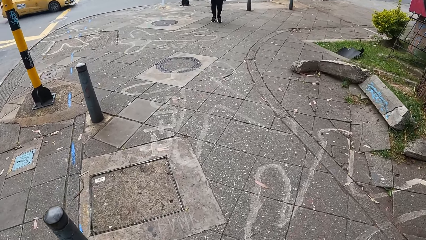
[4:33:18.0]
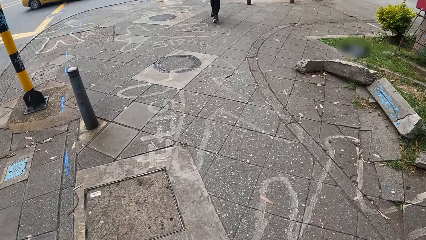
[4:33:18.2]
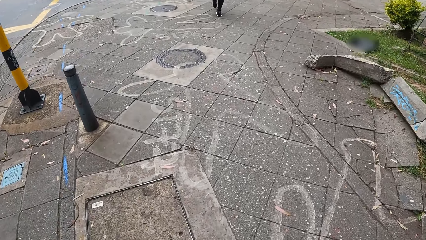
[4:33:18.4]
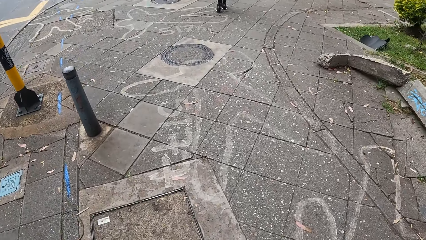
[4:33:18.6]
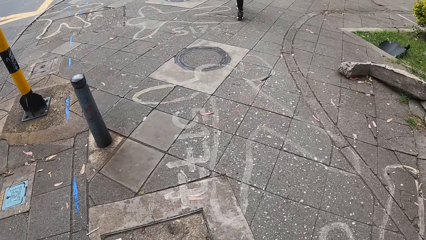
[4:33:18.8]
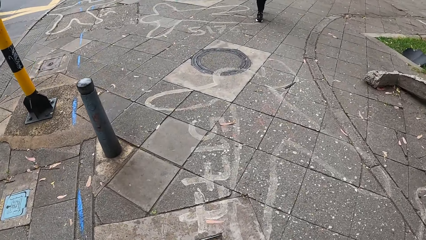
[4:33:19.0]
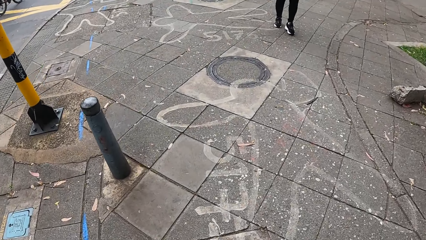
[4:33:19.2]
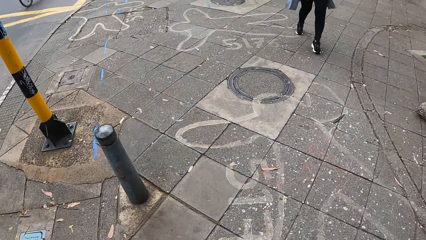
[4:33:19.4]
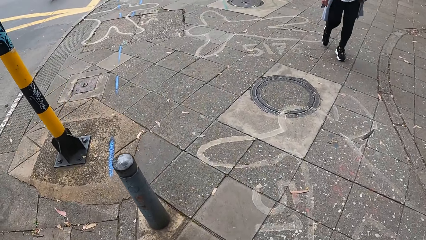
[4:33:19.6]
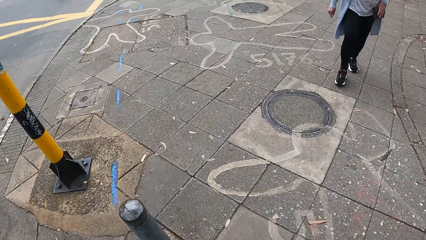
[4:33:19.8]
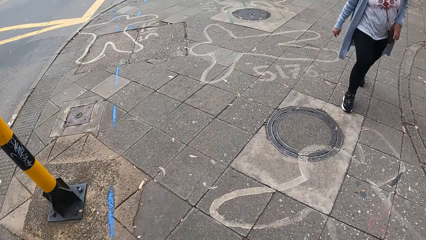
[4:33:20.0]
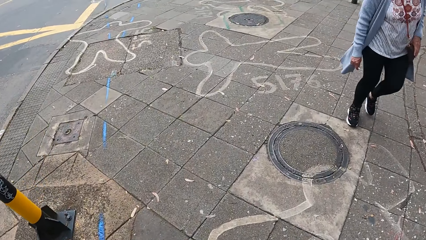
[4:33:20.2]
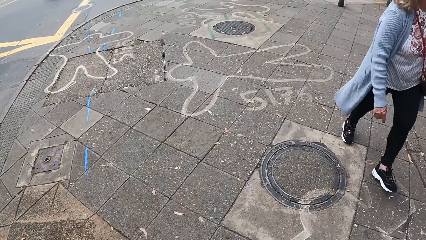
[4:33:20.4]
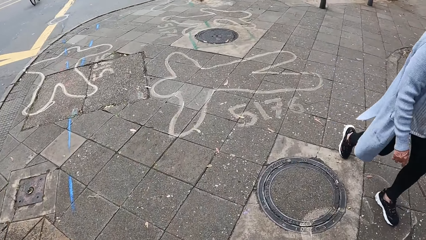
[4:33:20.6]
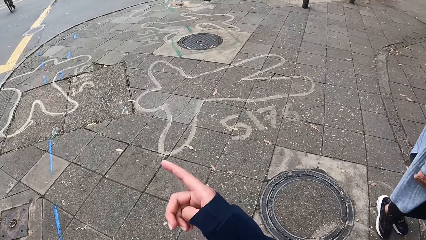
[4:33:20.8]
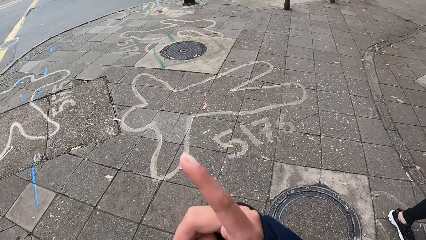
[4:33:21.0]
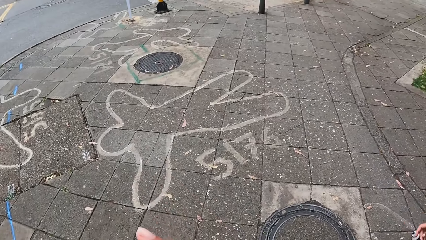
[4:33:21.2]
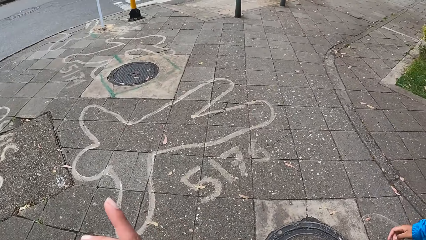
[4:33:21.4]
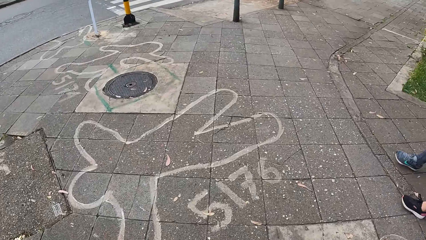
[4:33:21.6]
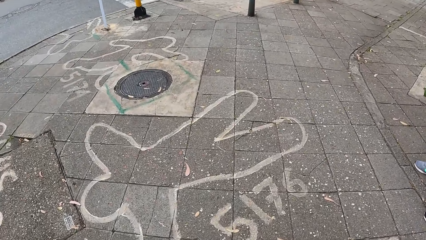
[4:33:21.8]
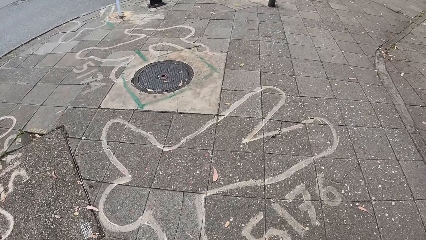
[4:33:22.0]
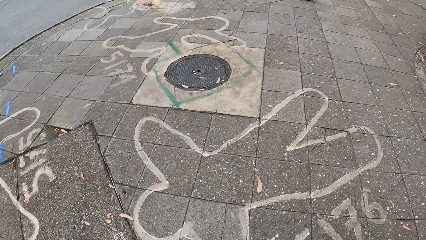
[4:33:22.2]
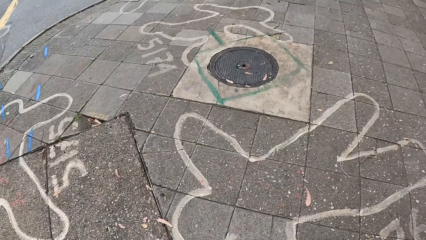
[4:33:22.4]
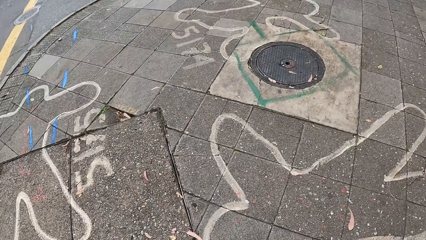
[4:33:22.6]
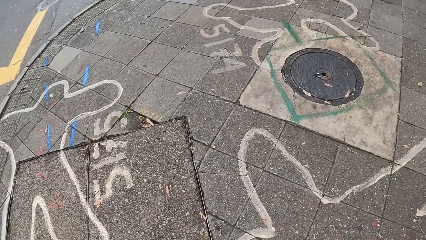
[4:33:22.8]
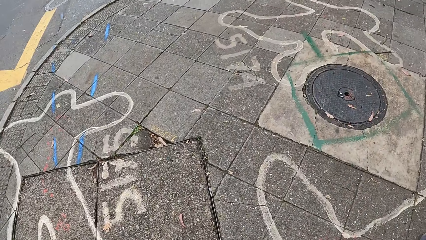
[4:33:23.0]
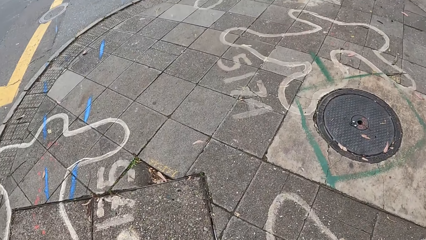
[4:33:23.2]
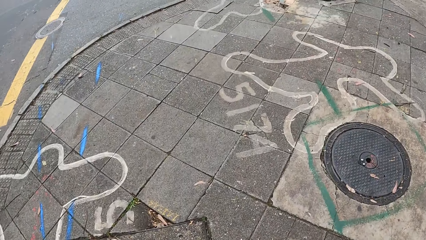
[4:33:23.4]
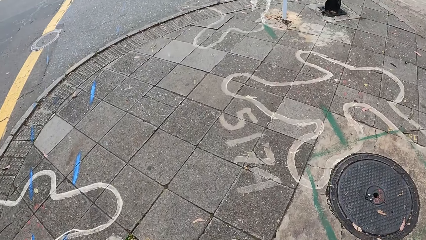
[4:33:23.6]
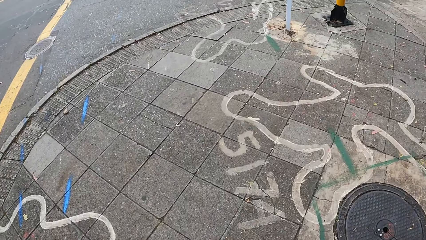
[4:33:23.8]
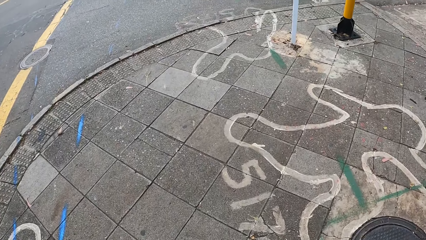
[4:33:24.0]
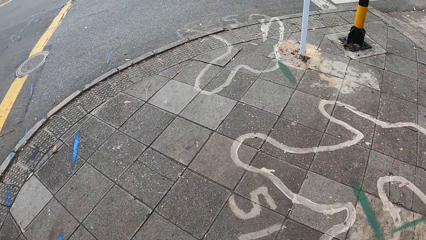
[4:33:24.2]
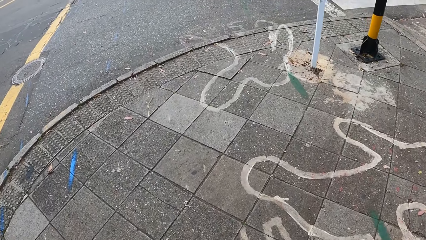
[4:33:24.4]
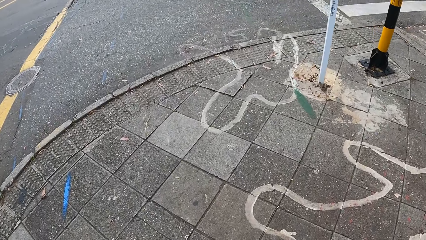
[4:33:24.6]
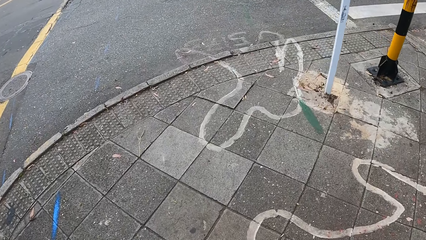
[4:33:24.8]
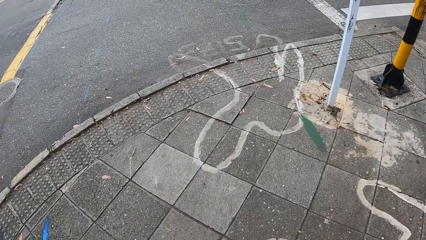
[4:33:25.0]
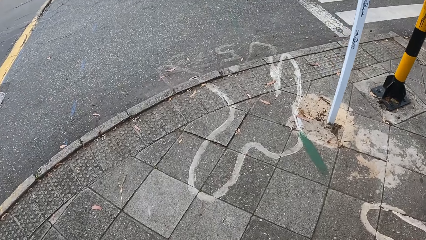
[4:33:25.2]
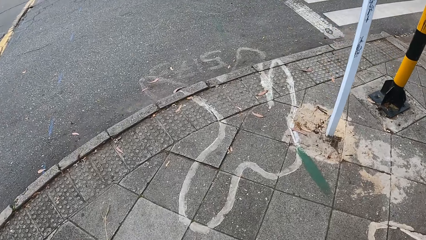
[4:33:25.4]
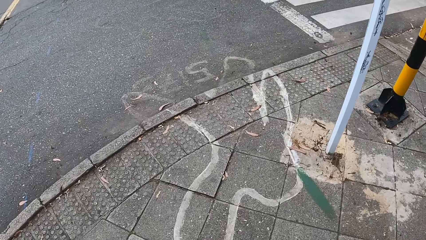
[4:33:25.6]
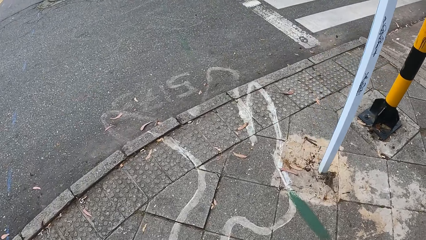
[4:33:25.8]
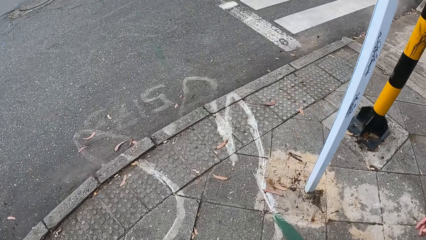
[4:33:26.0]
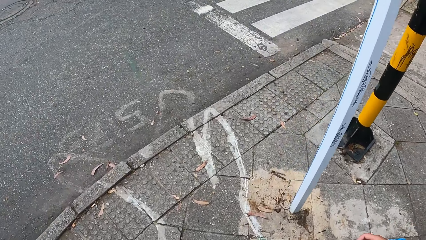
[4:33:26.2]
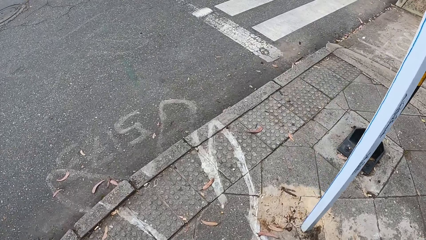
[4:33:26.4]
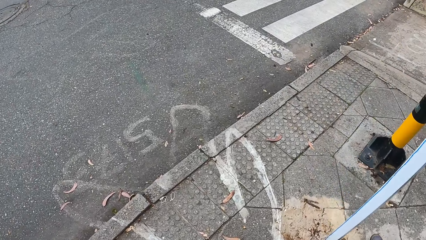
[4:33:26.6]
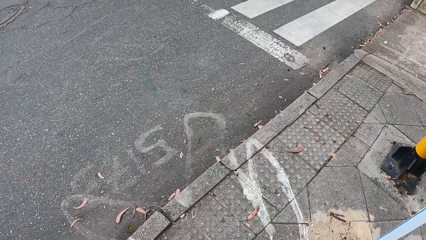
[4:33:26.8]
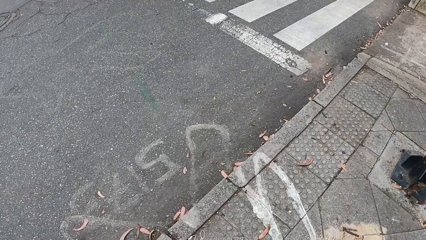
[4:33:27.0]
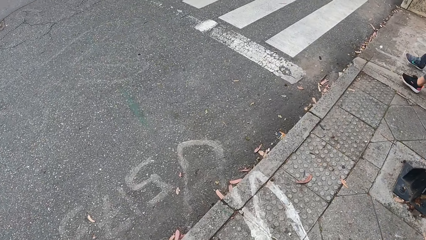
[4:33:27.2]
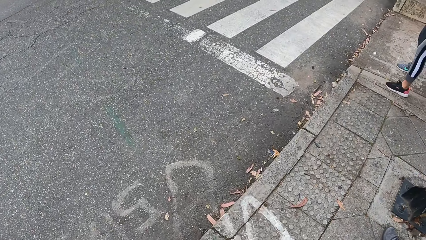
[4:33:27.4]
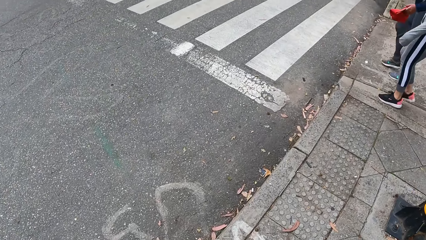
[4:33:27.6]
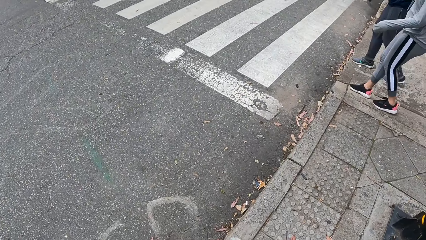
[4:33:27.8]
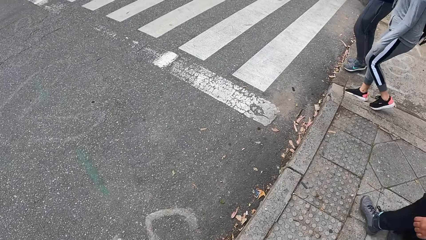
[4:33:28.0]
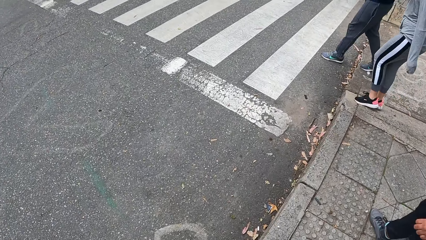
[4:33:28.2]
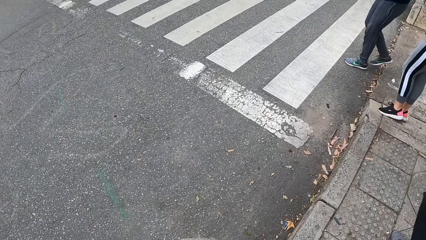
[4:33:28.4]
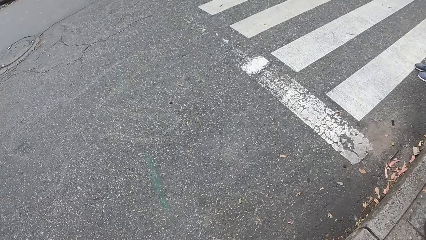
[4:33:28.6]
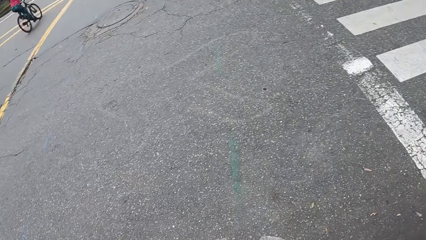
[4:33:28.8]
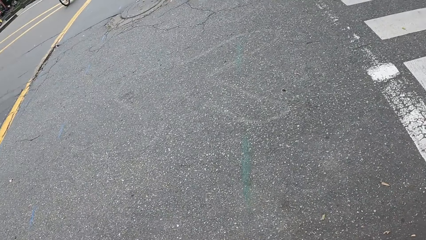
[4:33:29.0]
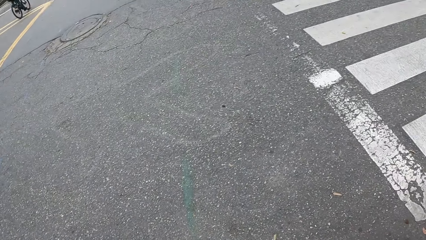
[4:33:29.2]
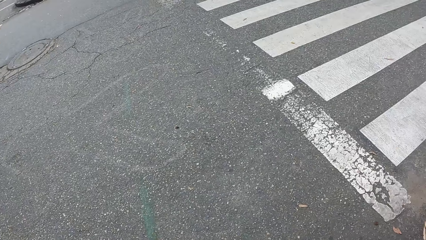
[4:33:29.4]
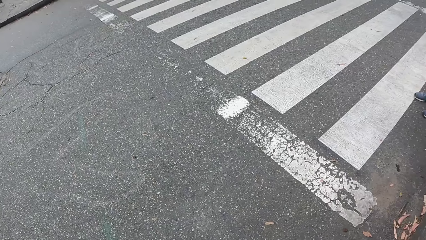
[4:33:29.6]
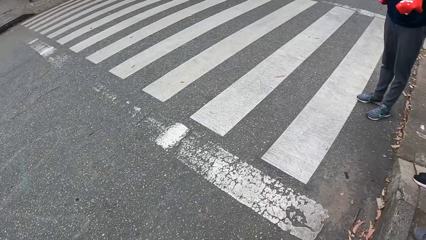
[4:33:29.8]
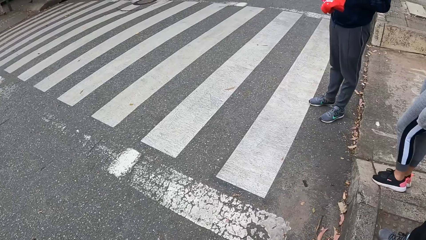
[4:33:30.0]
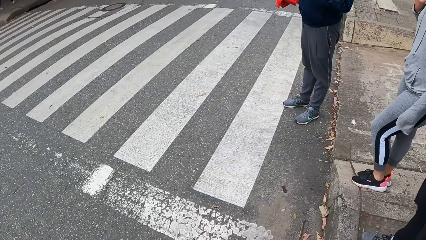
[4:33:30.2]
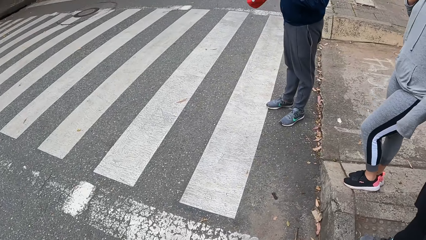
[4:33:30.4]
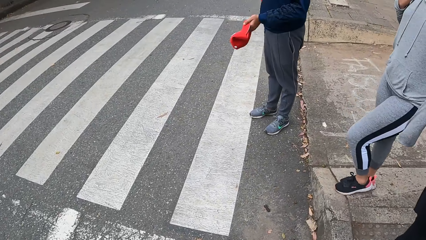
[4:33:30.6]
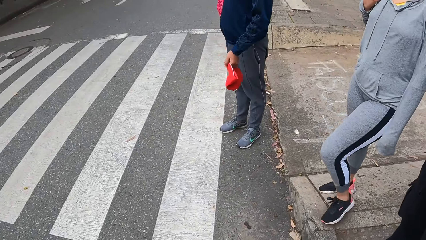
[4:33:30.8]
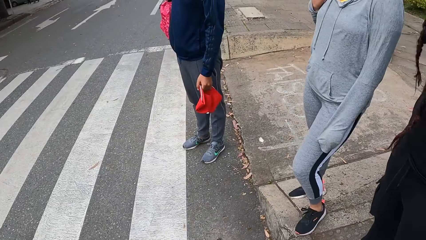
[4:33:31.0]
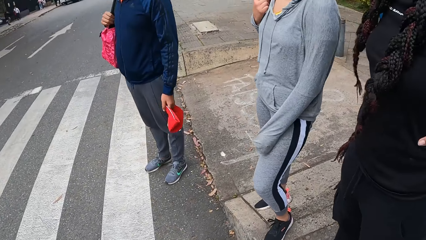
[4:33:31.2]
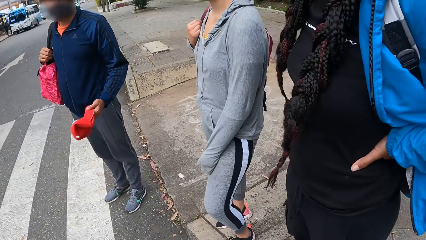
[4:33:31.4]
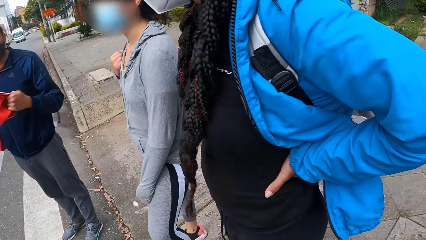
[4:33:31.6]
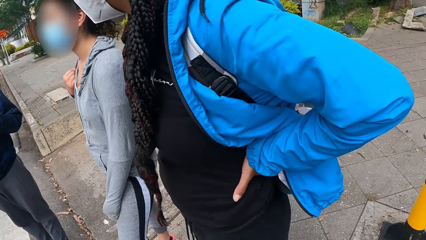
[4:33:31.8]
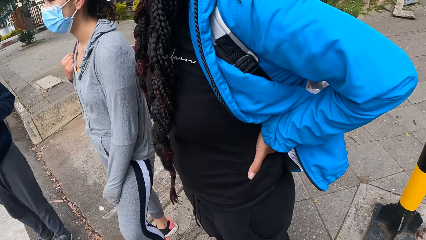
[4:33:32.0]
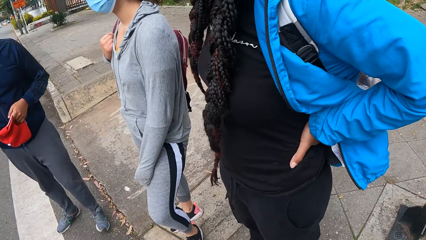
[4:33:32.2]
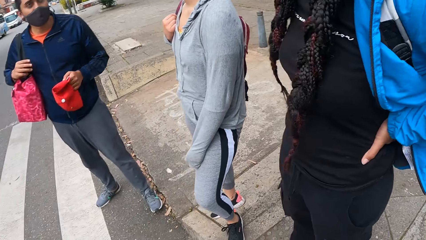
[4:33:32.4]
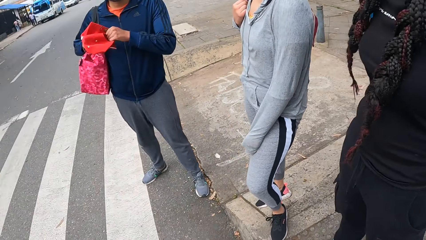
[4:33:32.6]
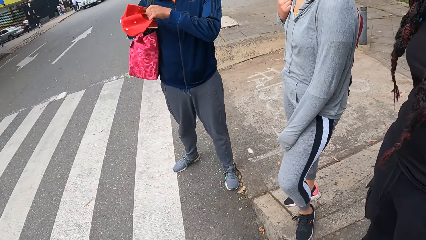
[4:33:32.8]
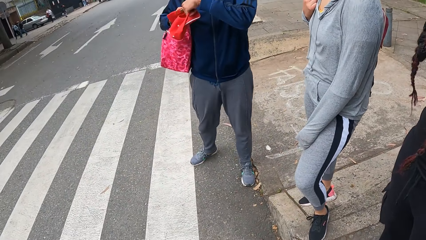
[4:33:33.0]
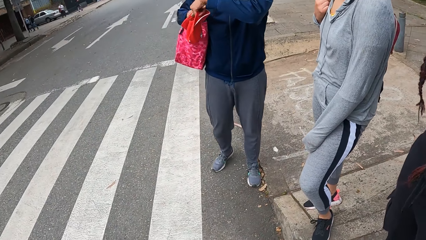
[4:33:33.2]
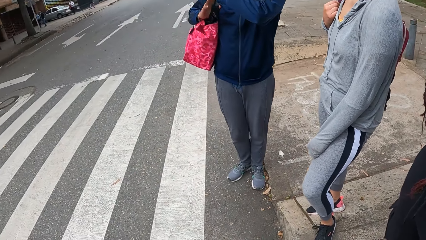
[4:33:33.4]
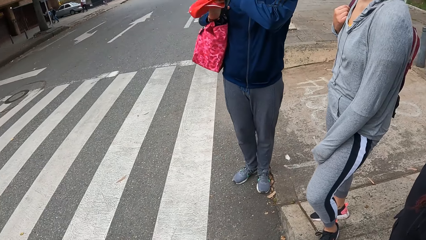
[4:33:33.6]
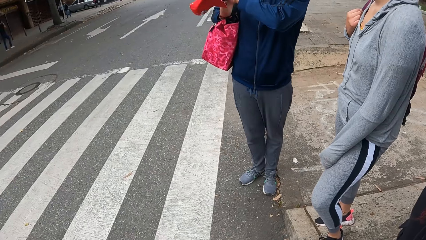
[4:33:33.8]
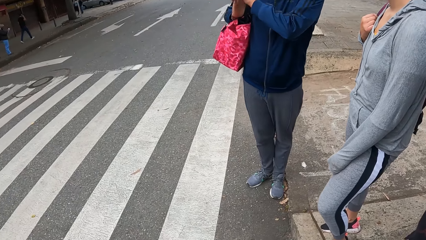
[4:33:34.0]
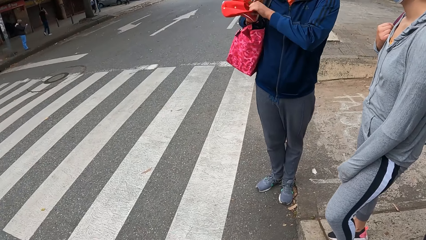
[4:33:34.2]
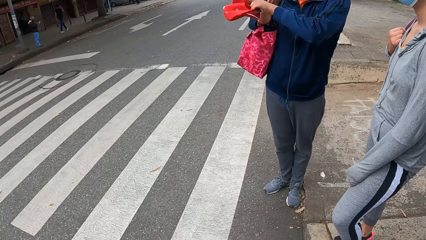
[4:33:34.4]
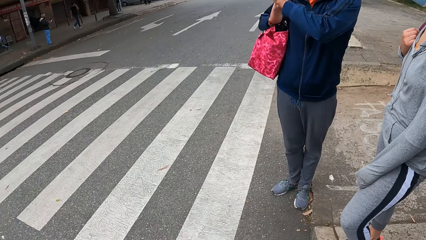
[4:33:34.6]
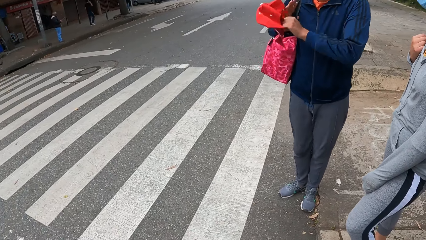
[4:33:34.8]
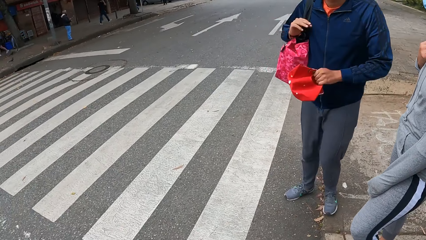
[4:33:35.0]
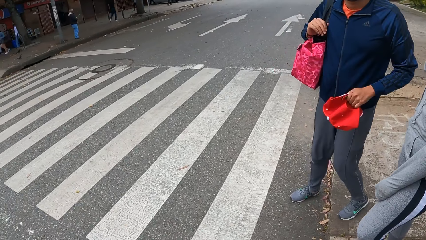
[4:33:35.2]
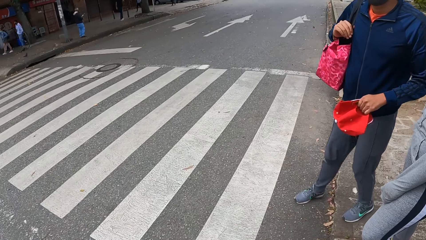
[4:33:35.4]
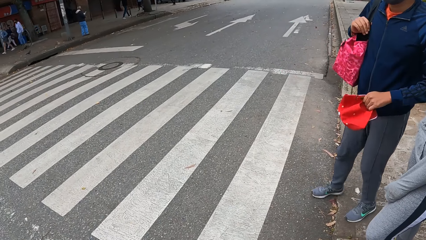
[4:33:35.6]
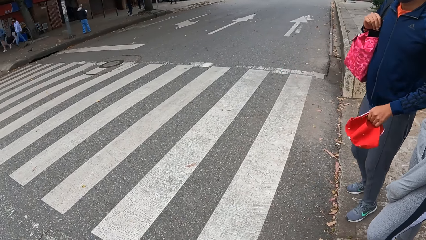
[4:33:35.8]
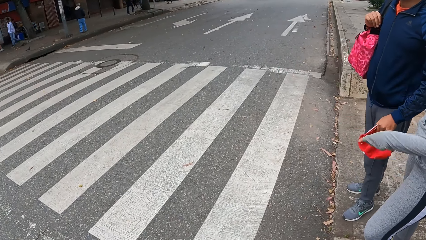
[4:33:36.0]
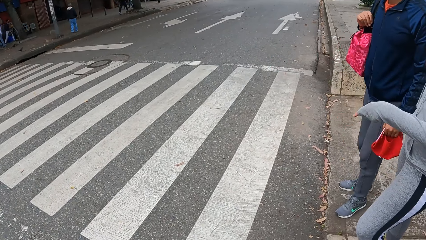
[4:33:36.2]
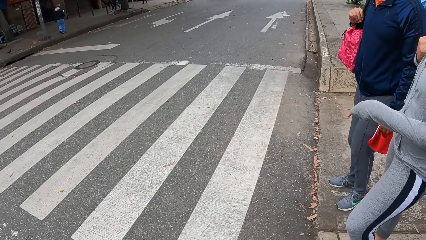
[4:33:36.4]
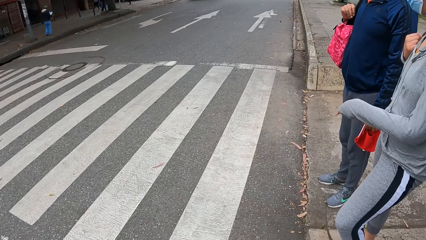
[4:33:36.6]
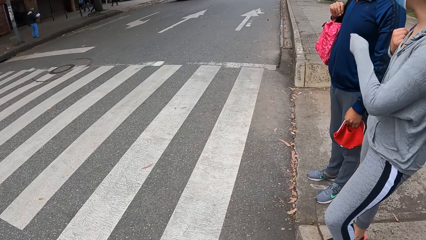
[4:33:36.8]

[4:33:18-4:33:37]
A woman walks past the camera wearer. The camera wearer lifts the right hand. They look at the left side. They look at the zebra crossing. They look at the left side. A man holds a red cap in his left hand. The camera wearer looks at the people behind him. They look at the zebra crossing.
